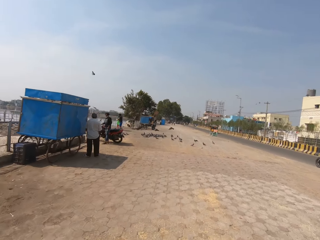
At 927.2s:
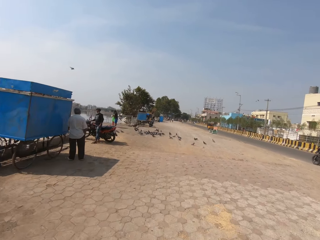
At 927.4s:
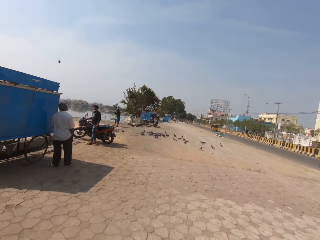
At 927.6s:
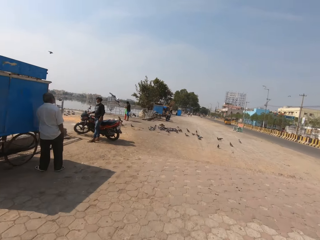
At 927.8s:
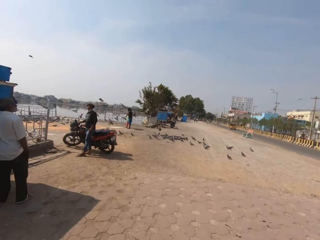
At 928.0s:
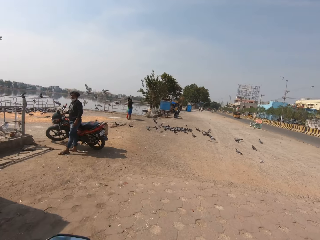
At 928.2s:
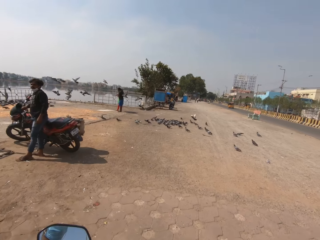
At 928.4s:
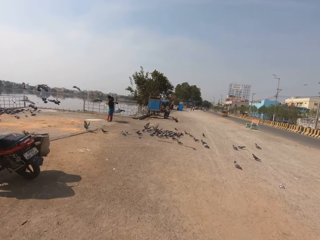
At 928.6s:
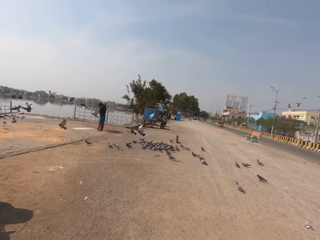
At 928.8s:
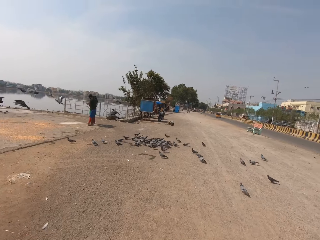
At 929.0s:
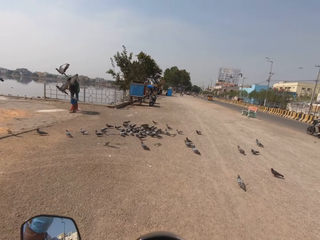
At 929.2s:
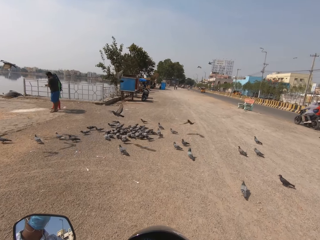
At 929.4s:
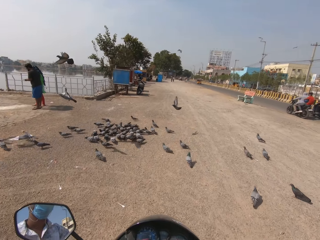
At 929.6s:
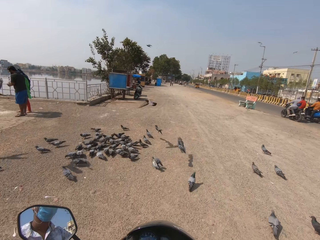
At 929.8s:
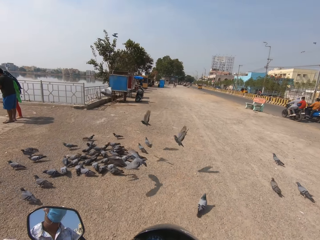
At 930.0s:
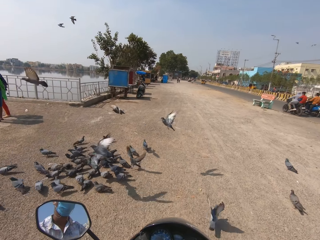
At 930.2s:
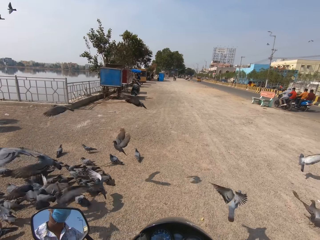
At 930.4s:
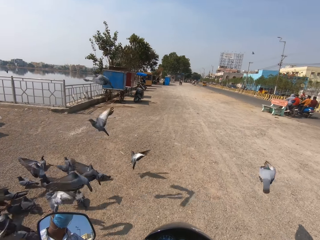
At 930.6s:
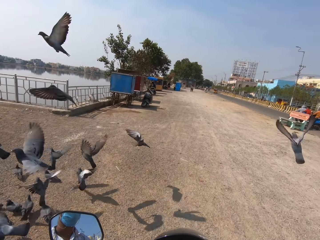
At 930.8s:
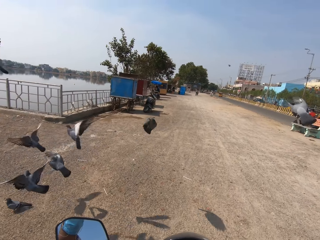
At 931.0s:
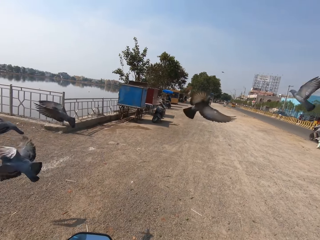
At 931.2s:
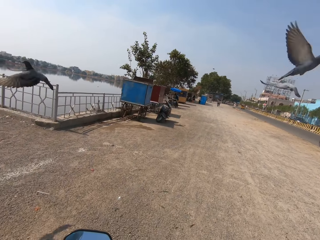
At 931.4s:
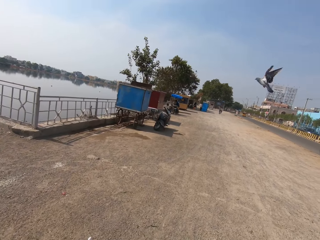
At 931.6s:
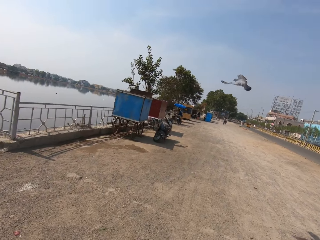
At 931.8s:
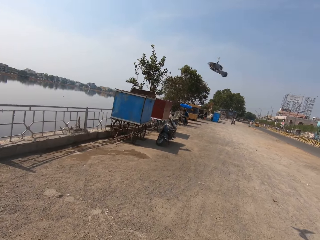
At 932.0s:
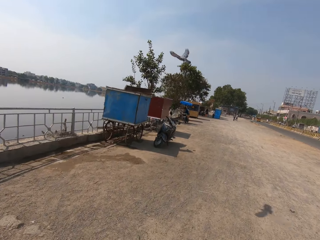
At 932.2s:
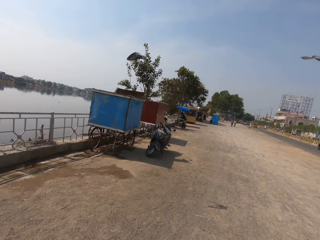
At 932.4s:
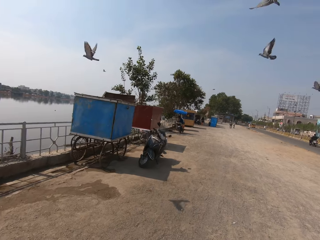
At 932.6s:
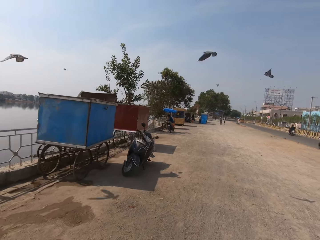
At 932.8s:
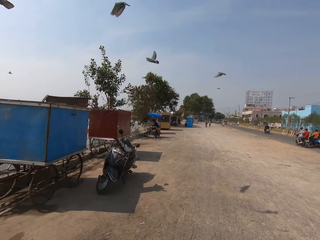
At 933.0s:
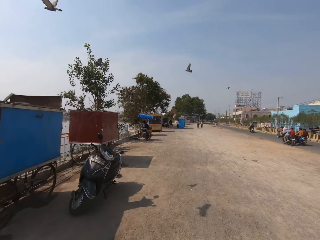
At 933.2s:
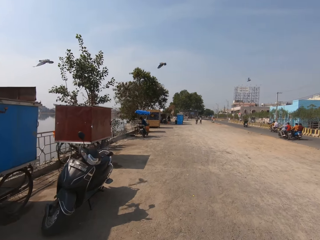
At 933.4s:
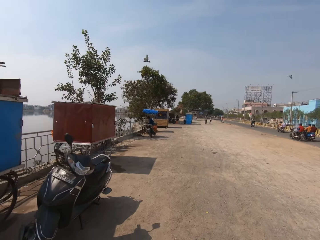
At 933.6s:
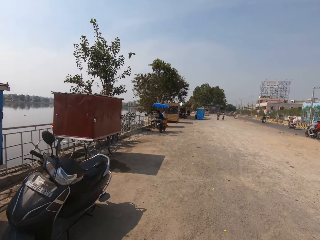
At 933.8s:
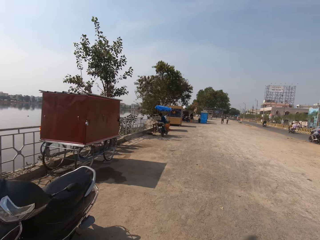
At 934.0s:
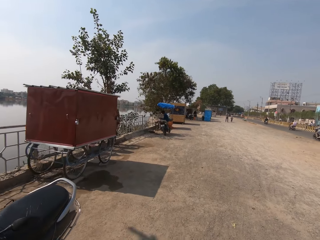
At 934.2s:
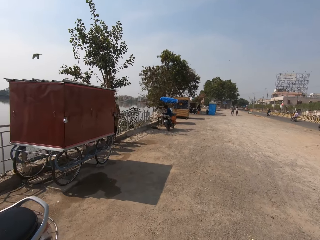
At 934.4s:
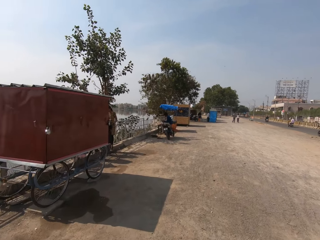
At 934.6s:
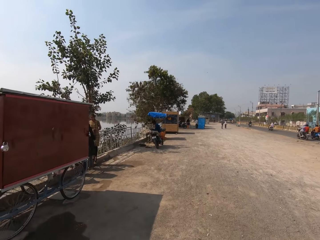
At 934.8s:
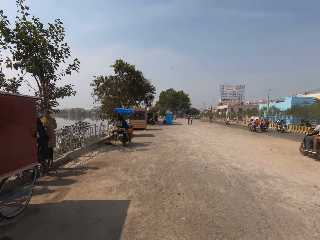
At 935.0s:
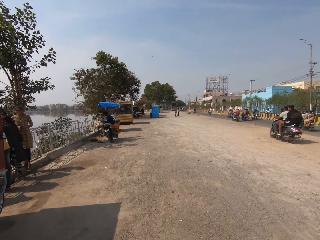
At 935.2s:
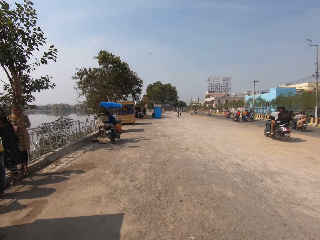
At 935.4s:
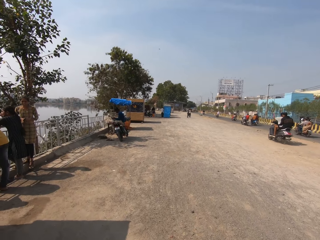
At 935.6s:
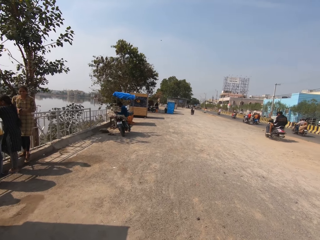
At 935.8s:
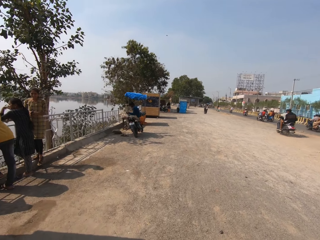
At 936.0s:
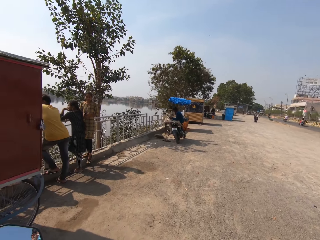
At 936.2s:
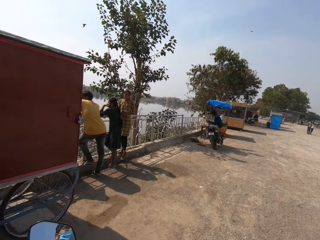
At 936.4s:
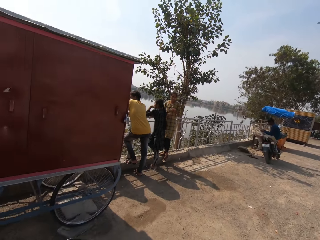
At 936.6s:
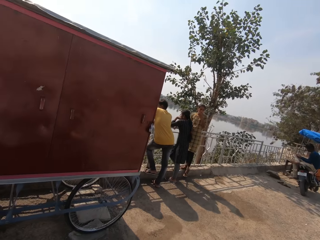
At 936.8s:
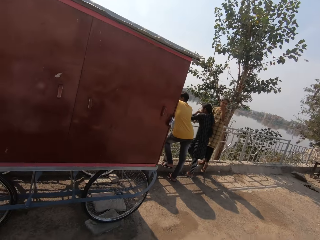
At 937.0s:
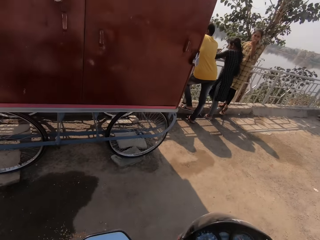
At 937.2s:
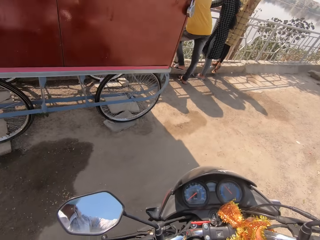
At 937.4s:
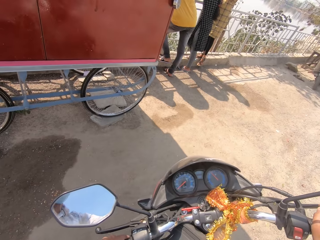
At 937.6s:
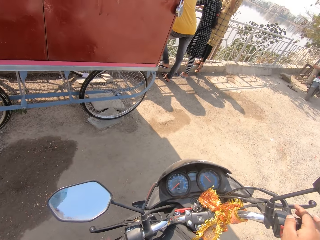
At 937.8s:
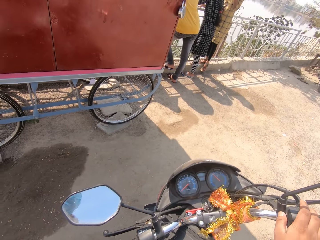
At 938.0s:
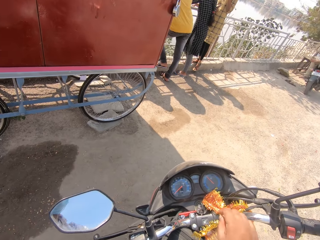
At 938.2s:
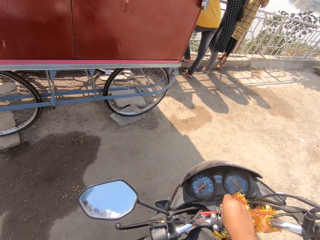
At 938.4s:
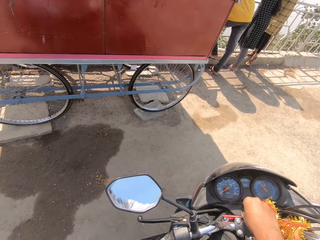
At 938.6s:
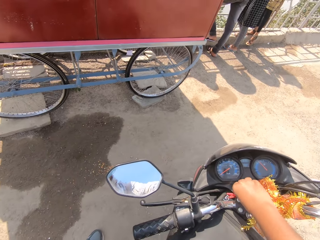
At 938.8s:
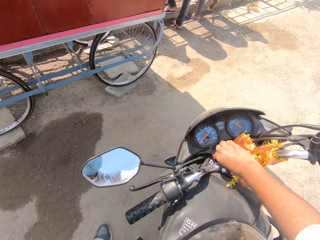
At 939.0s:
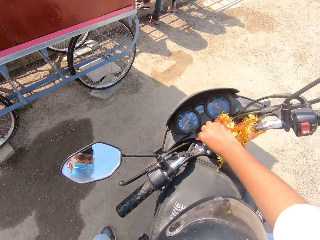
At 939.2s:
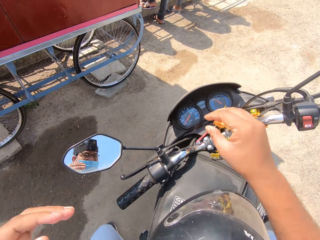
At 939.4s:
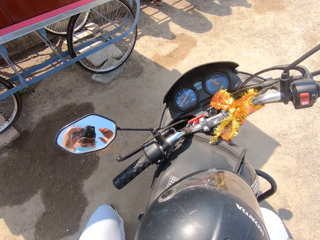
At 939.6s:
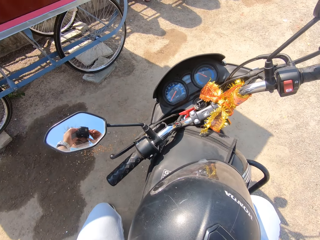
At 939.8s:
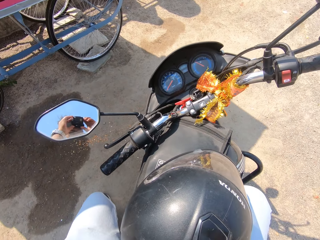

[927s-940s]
The camera wearer rides a motorcycle along a road. They talk with a person. They ride the motorcycle along the road. The person talks with the camera wearer. The camera wearer stops the motorcycle. They ride the motorcycle along the road. They look around. They look at the motorcycle dashboard. They remove the motorcycle key from the ignition. They turn off the motorcycle.
